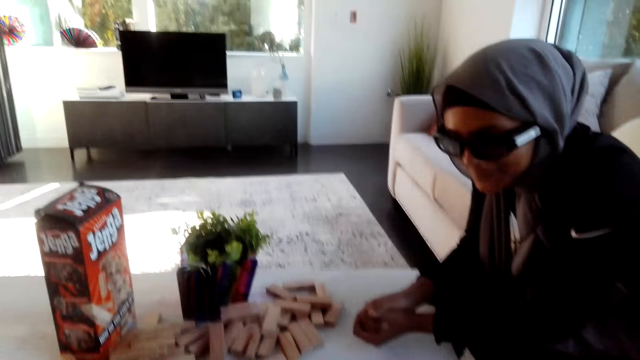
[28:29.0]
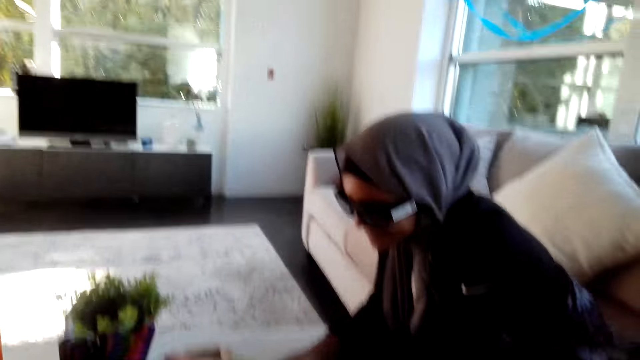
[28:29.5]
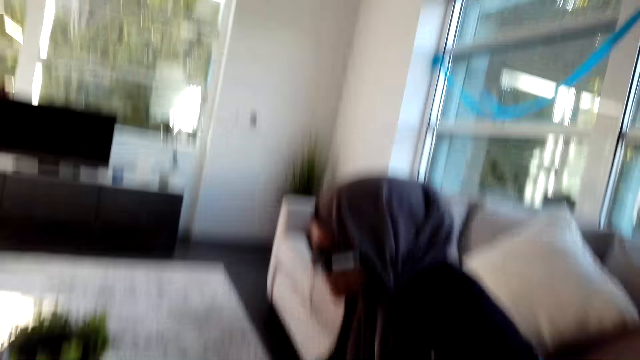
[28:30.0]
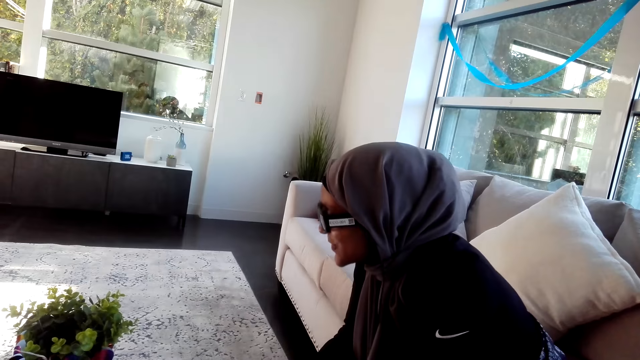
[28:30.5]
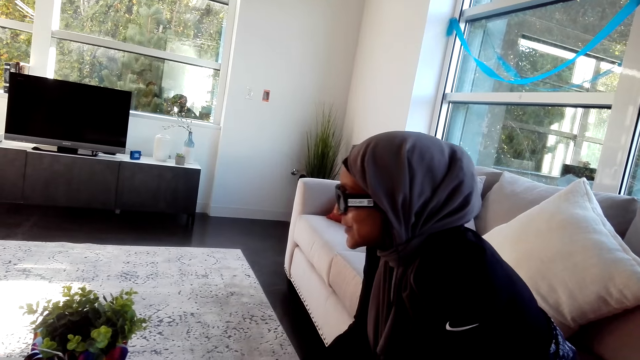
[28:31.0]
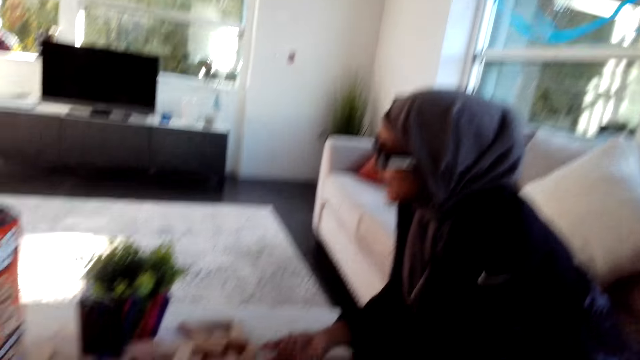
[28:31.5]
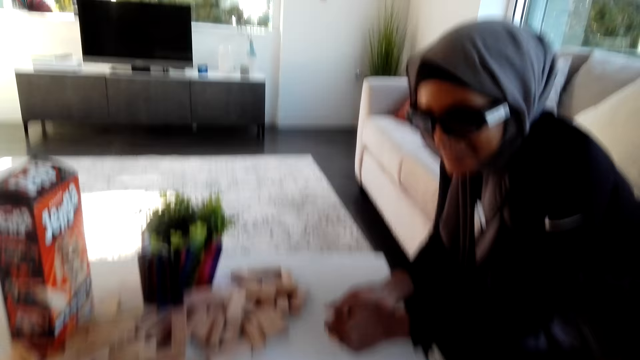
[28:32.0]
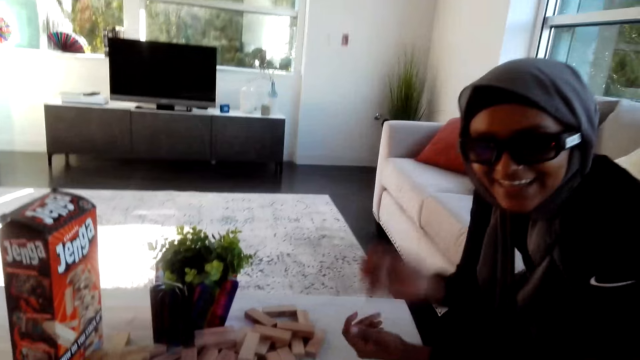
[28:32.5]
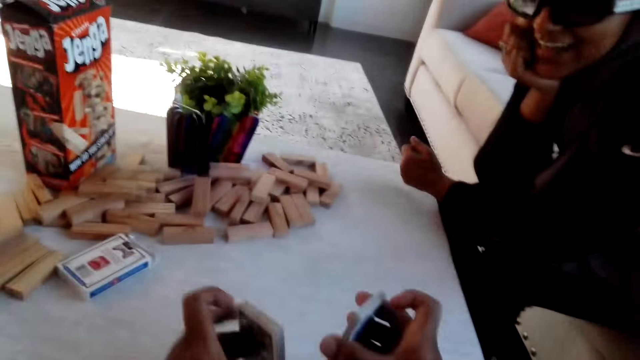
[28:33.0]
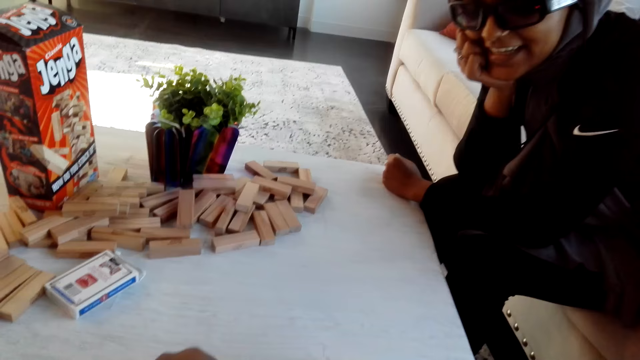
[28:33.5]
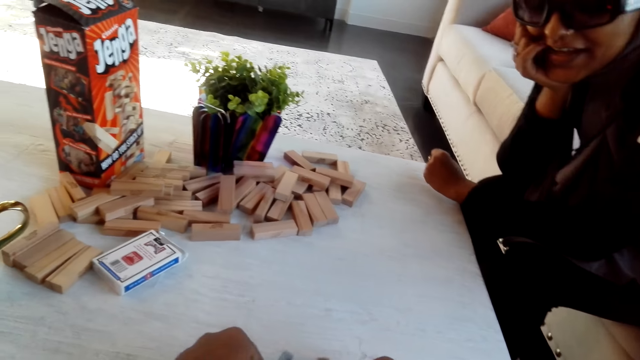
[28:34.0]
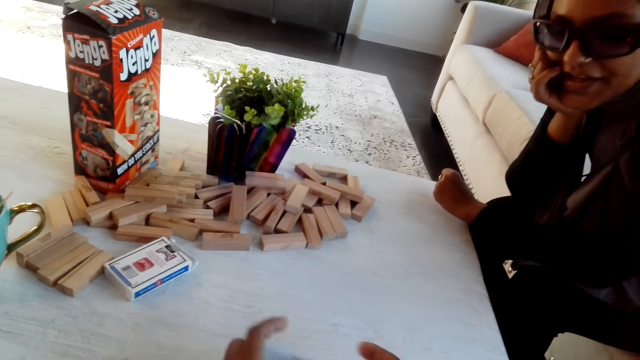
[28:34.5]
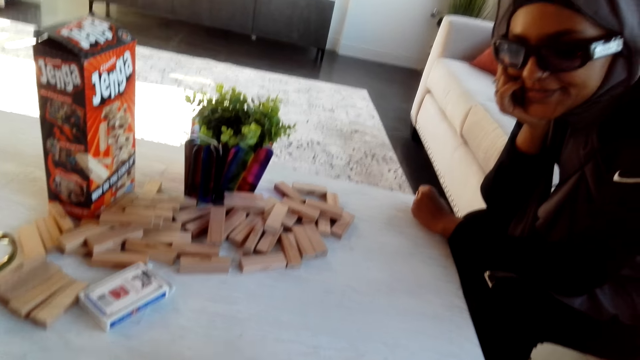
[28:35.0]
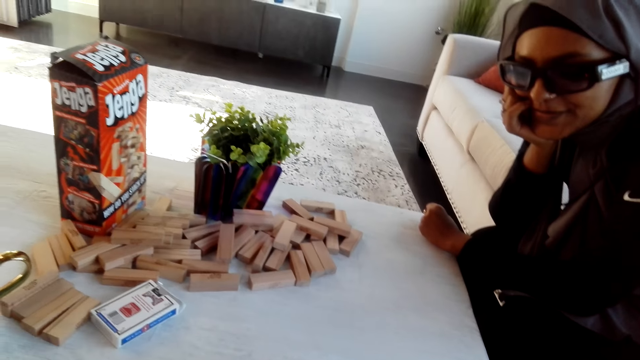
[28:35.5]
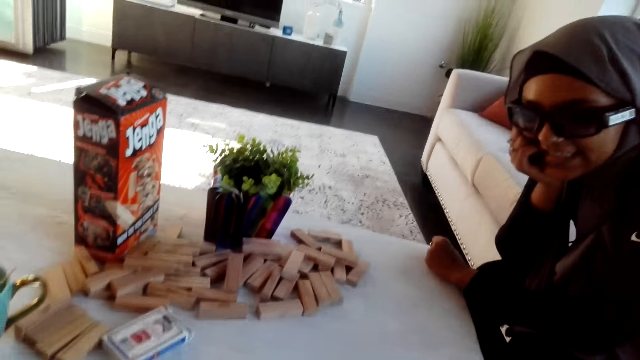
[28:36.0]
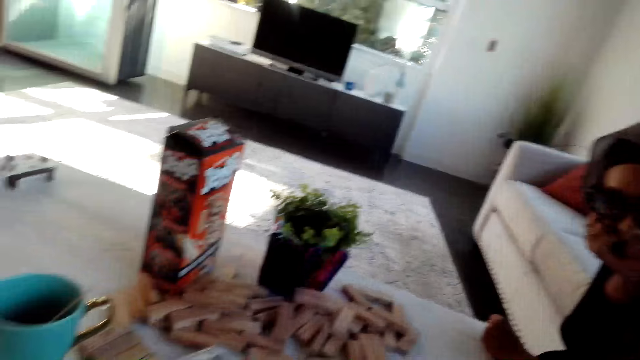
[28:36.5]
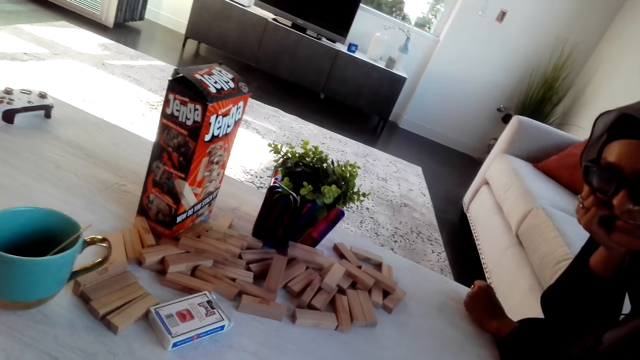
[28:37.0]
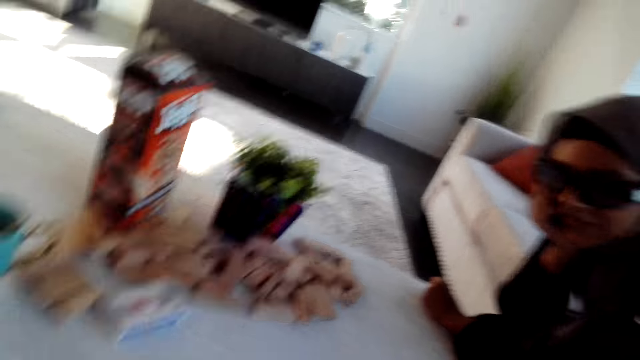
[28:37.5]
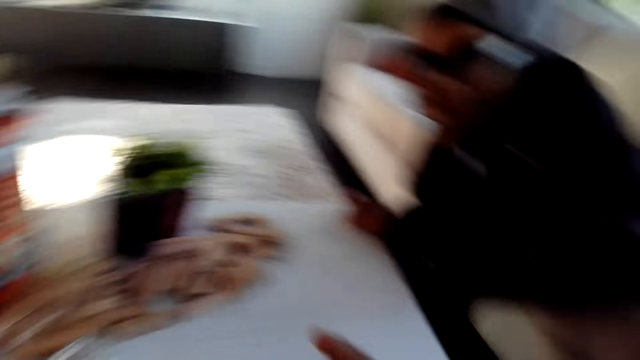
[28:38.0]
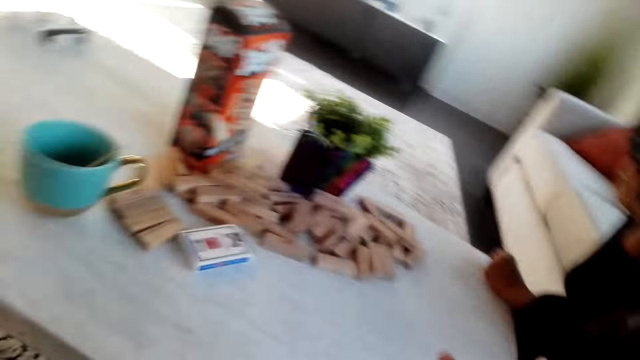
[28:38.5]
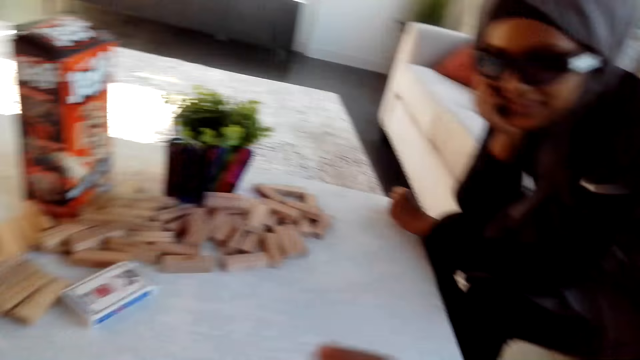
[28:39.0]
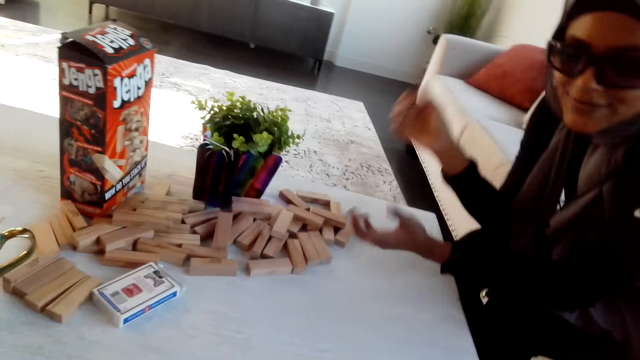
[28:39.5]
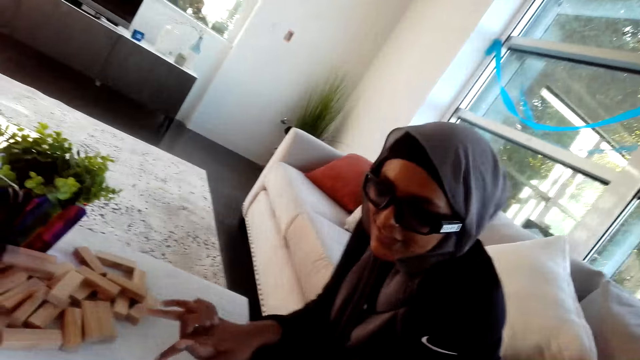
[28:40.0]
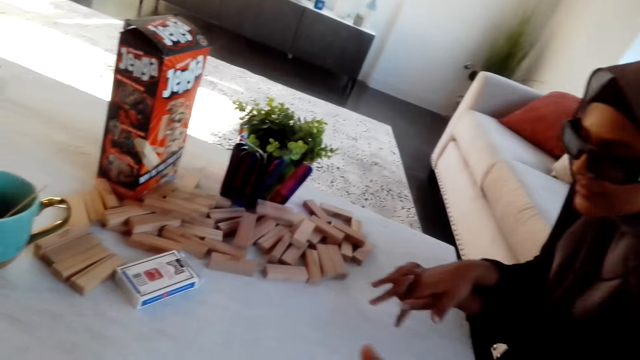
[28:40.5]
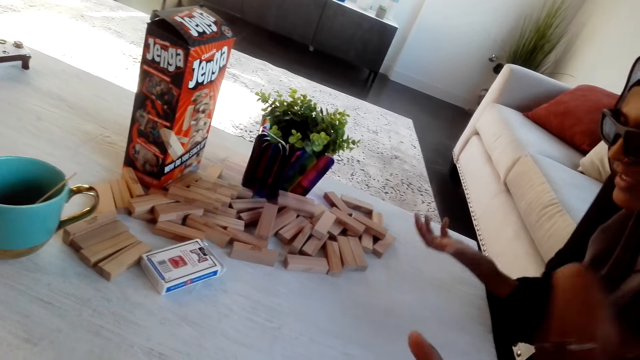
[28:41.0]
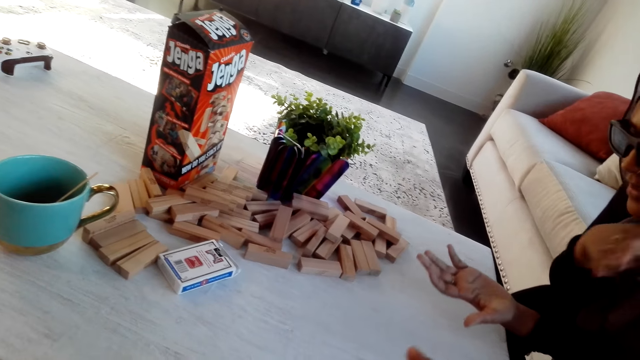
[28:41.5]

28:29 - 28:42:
The camera wearer shuffles the cards. They distribute the cards.

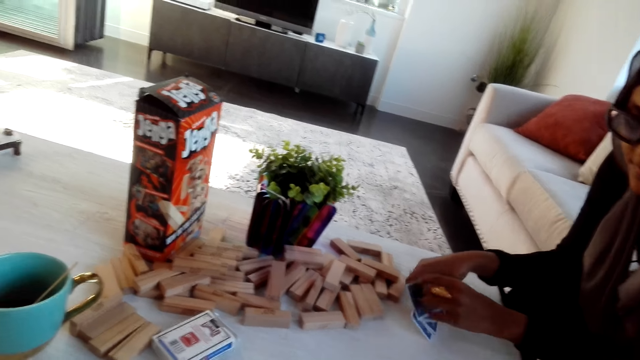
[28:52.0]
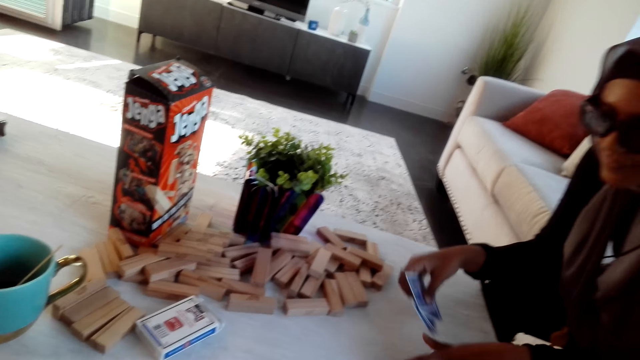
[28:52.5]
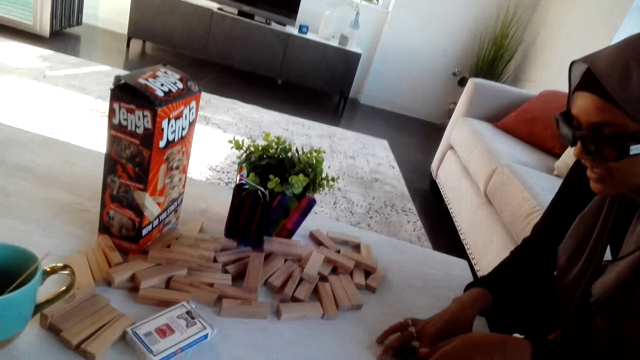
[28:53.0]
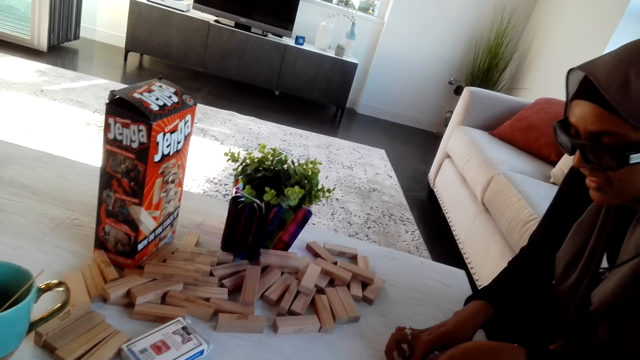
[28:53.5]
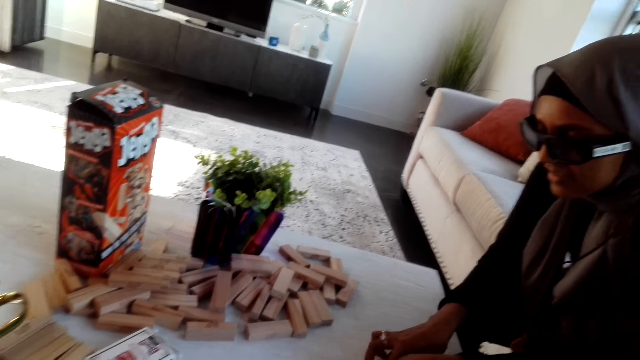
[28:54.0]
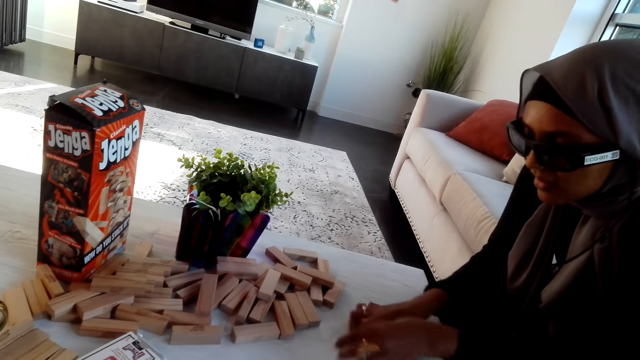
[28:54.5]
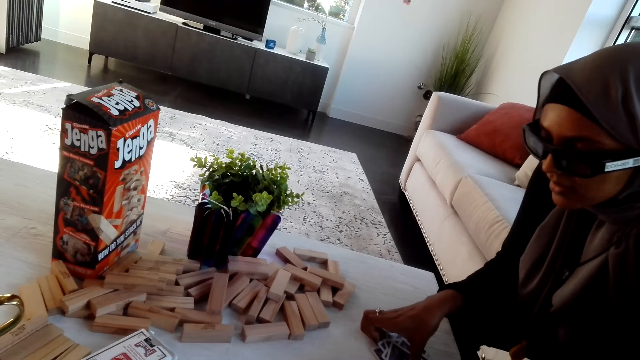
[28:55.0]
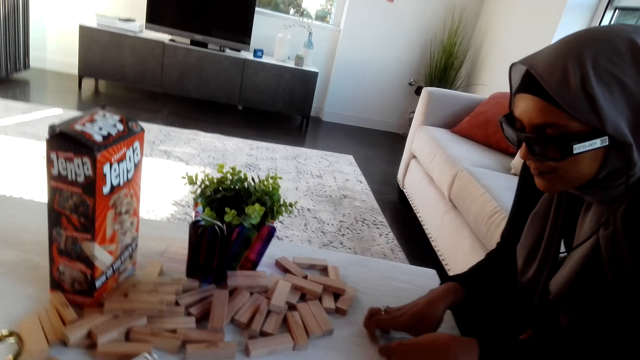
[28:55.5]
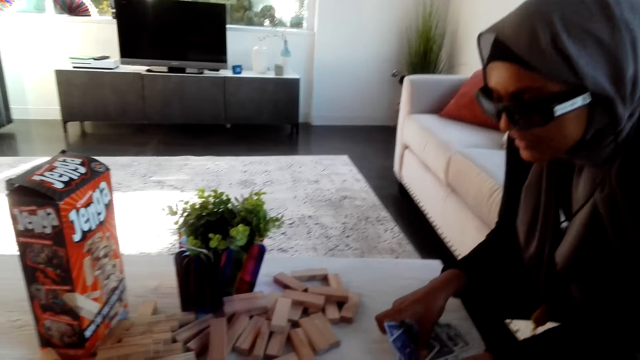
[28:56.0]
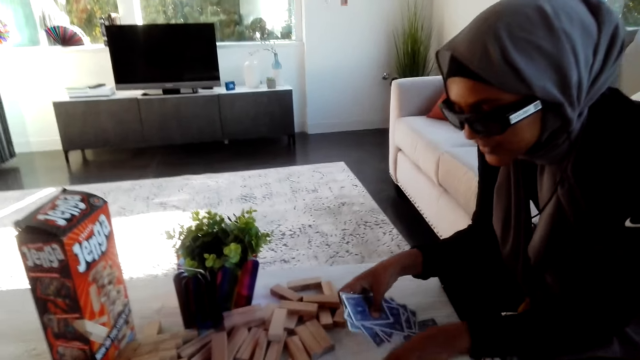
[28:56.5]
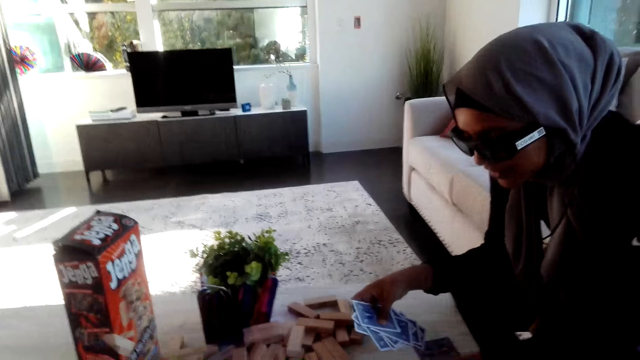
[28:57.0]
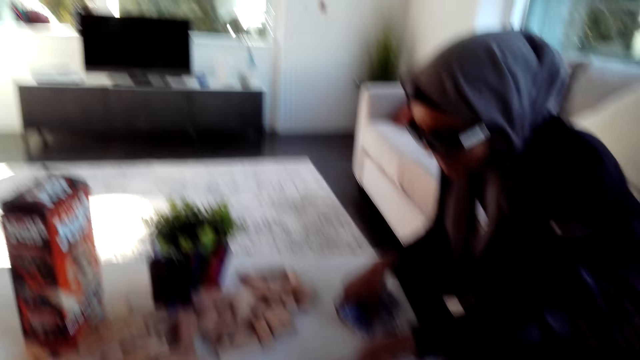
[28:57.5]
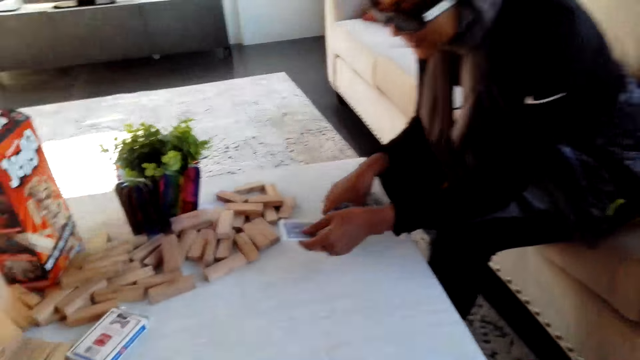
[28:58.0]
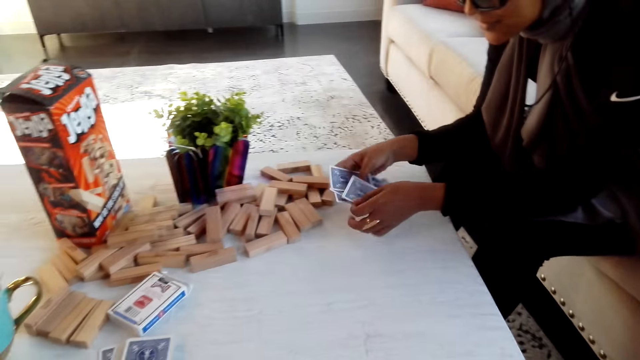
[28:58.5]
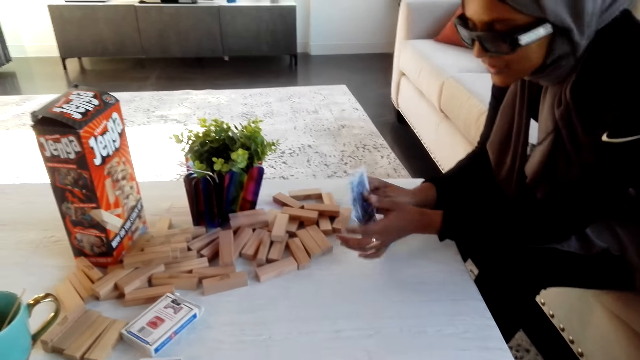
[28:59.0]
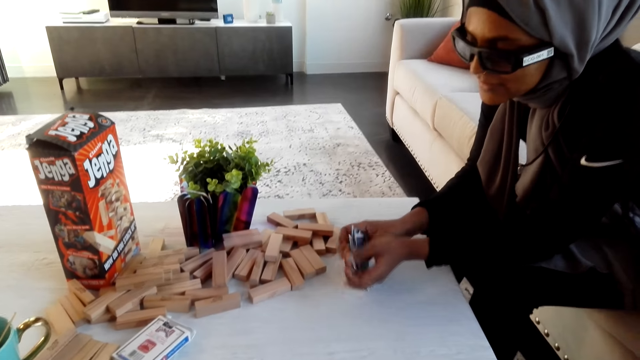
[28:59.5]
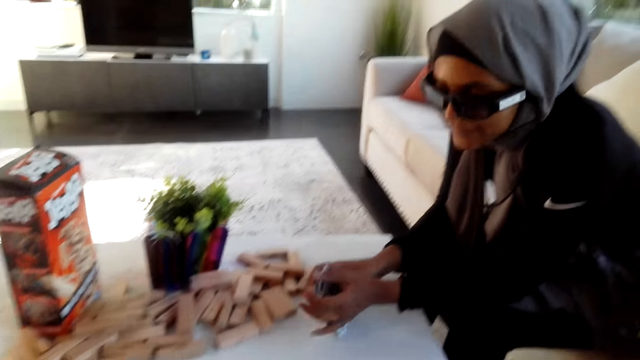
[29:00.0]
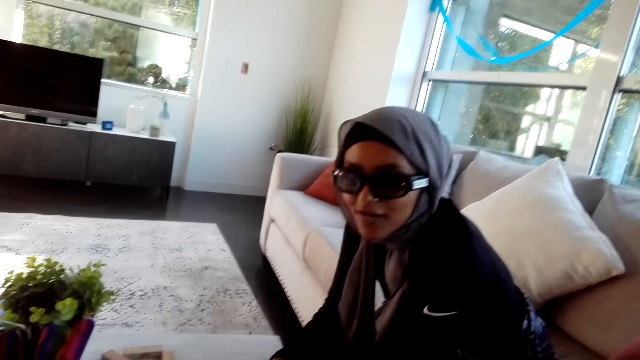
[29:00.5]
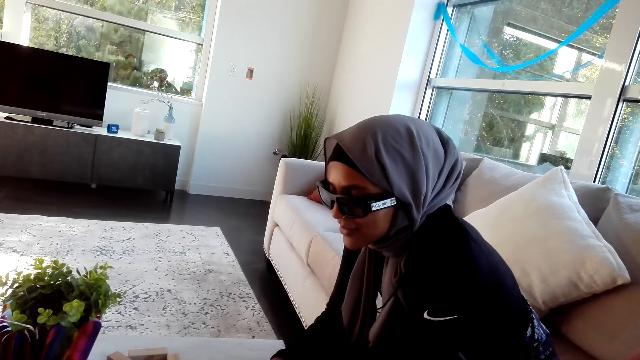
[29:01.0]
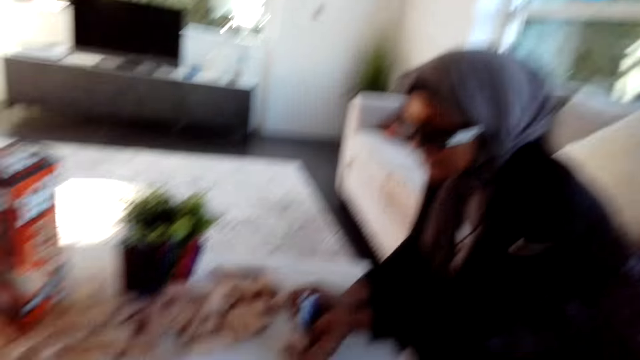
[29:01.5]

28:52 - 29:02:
A person picks the cards from the table.
